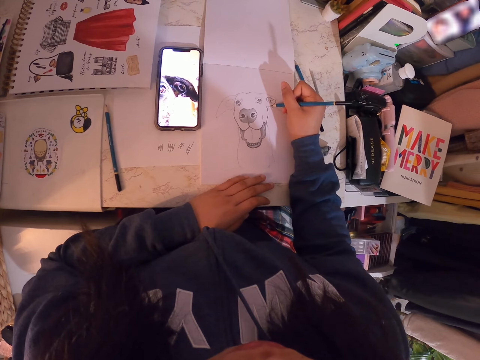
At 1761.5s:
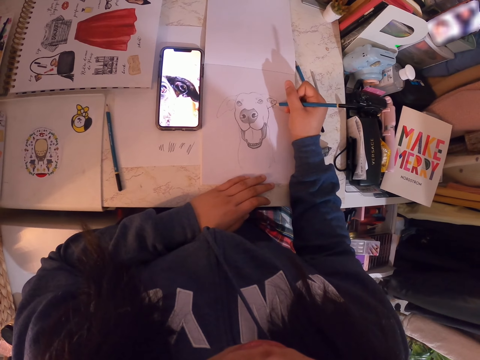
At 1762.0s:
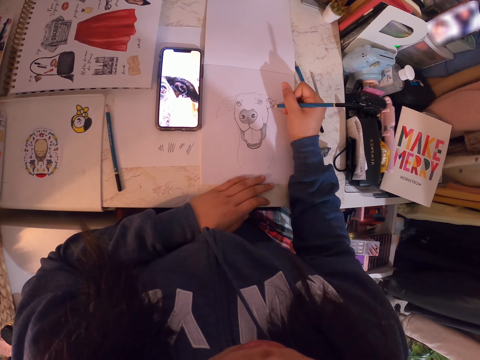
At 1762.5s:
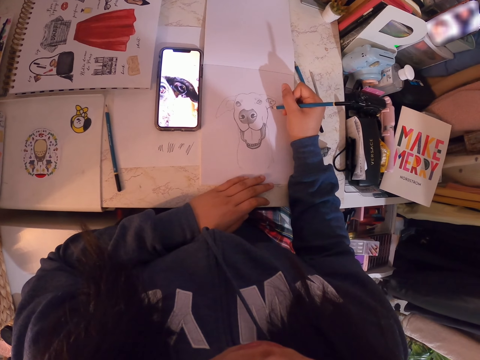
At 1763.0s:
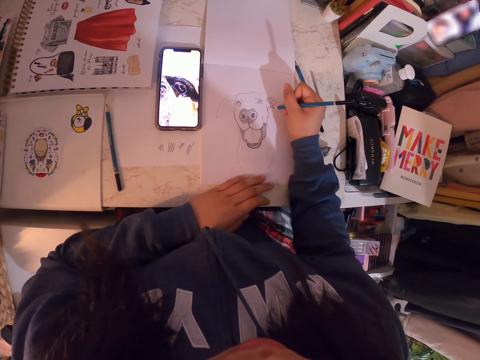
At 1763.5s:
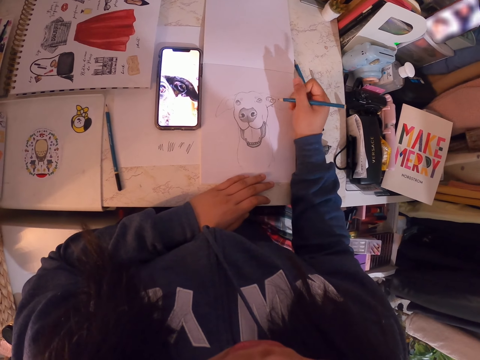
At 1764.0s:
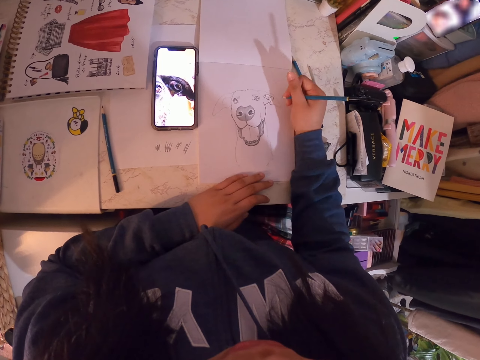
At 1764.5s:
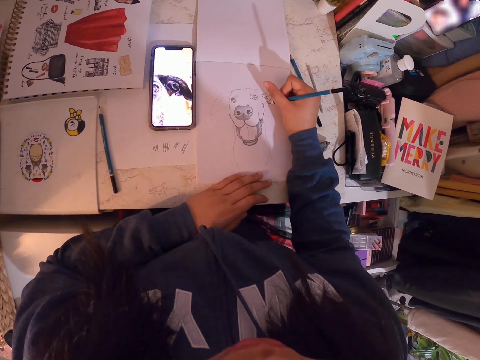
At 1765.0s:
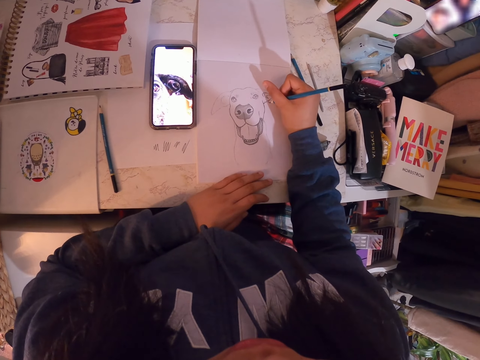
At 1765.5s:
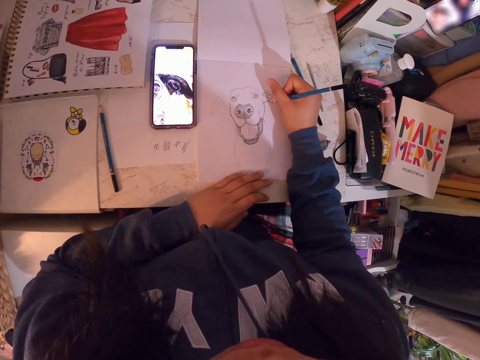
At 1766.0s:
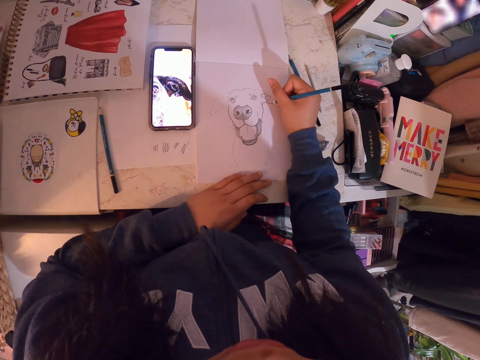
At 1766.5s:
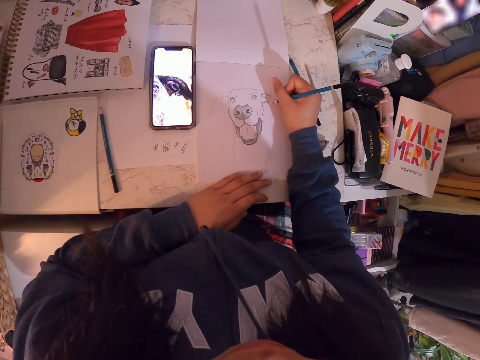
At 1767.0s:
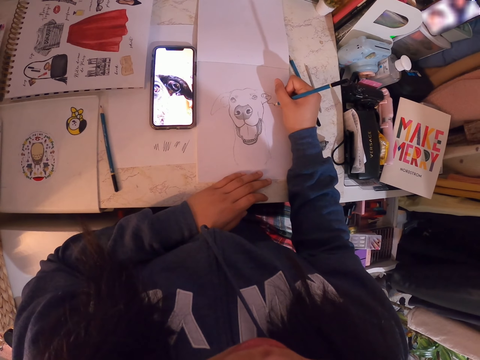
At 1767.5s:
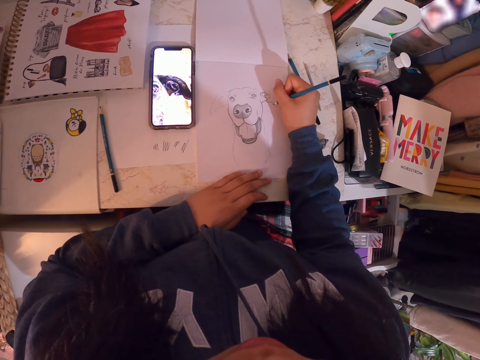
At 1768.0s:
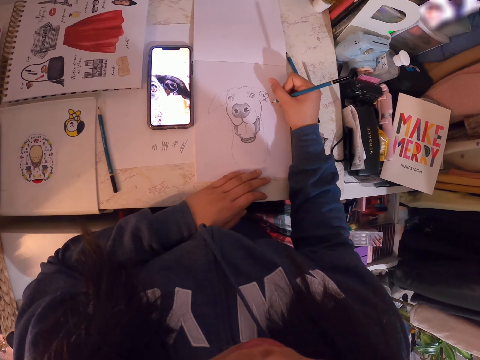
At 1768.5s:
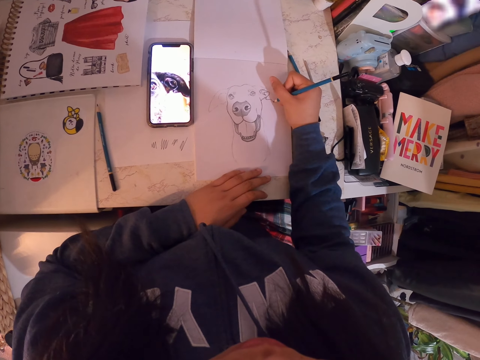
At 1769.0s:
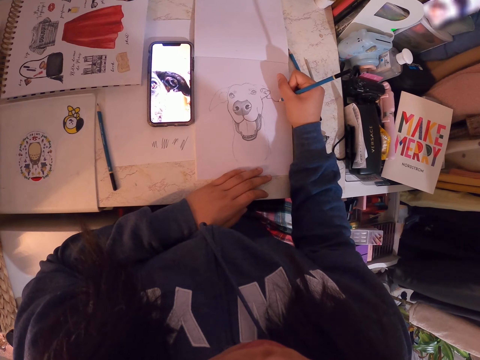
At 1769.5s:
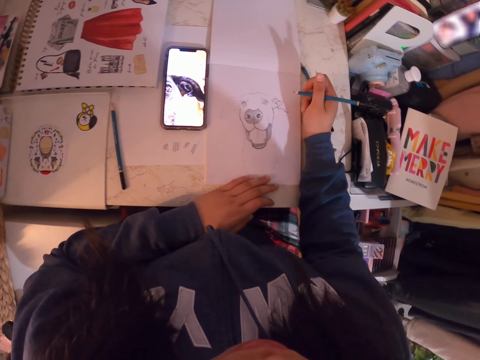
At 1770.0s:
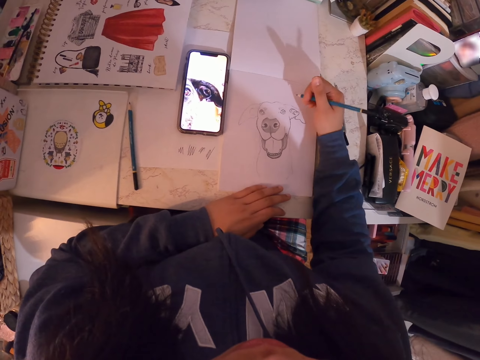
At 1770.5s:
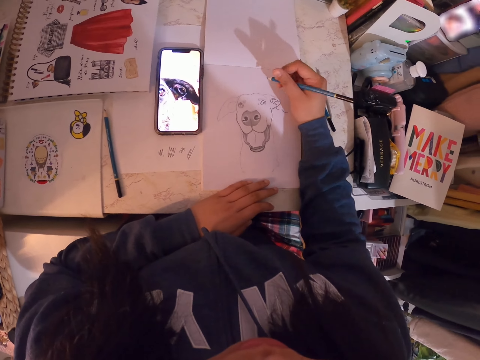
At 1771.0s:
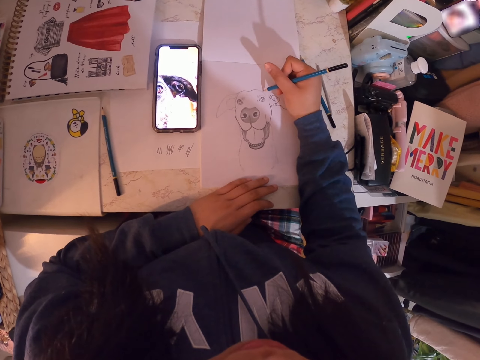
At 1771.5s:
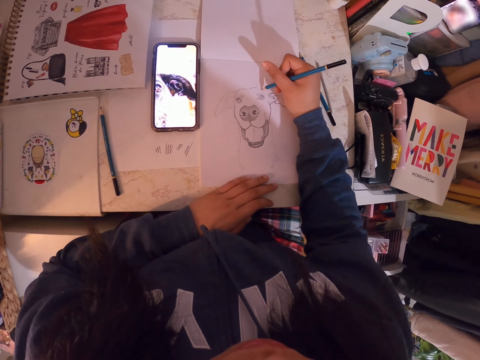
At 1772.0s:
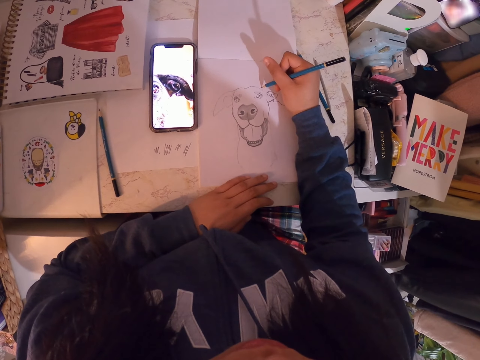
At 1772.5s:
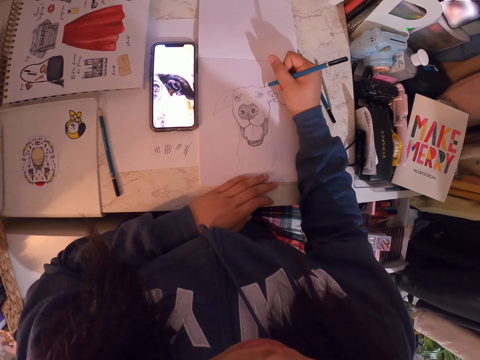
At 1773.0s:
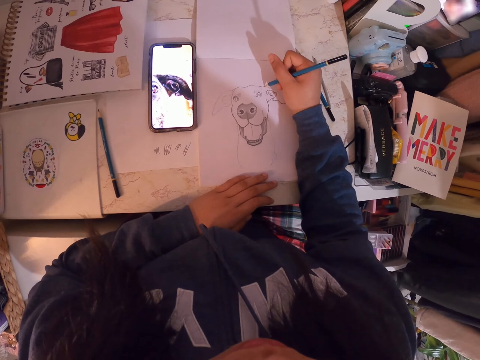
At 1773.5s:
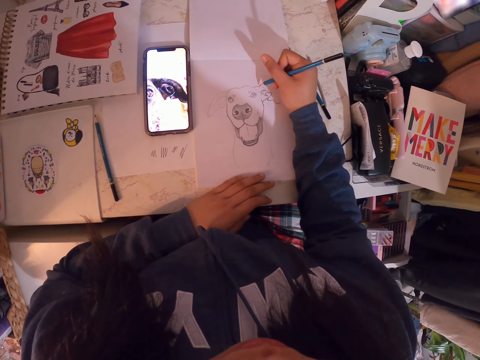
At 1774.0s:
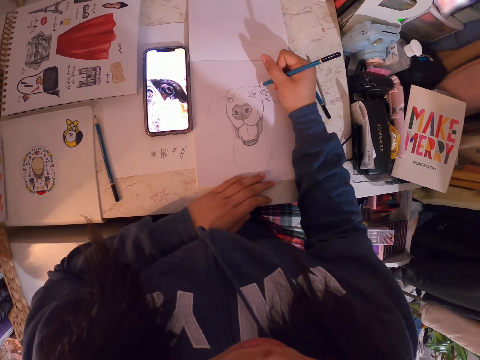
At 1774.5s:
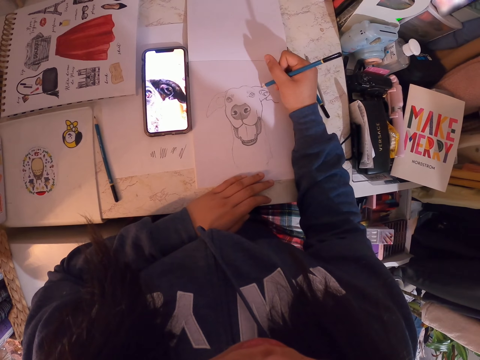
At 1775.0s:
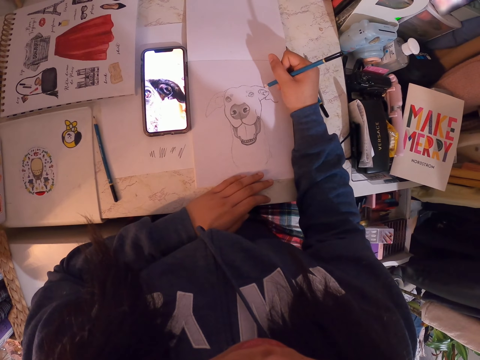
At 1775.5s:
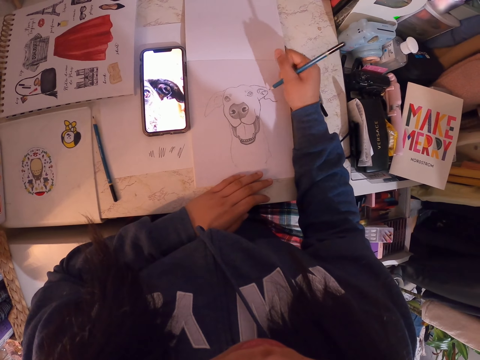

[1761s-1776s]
The camera wearer adjusts the art pencil. She holds the pencil. She draws in the art book with the art pencil. She moves her hand. She holds the pencil. She draws in the art book with the art pencil.

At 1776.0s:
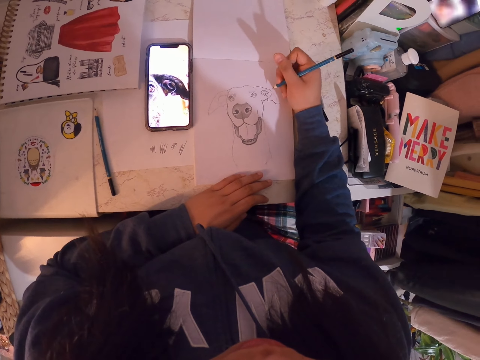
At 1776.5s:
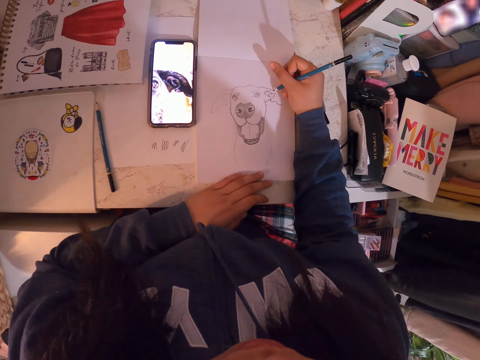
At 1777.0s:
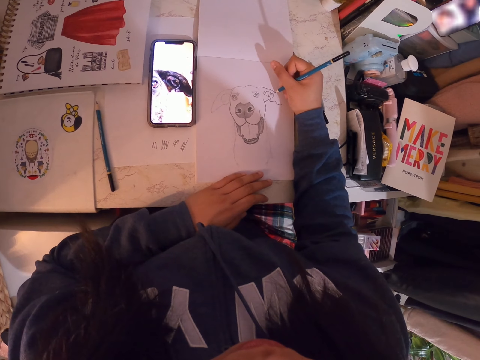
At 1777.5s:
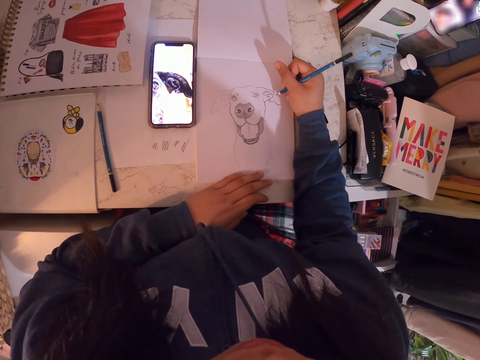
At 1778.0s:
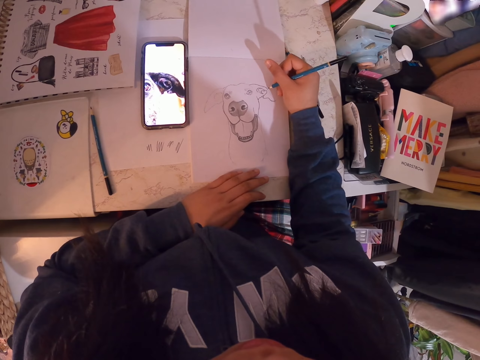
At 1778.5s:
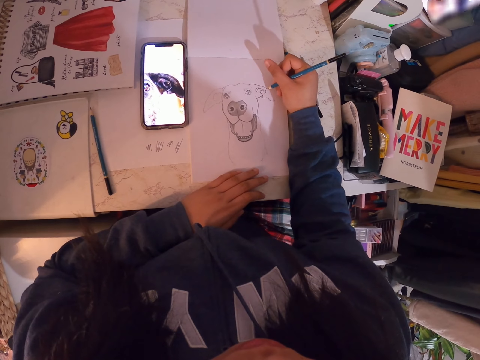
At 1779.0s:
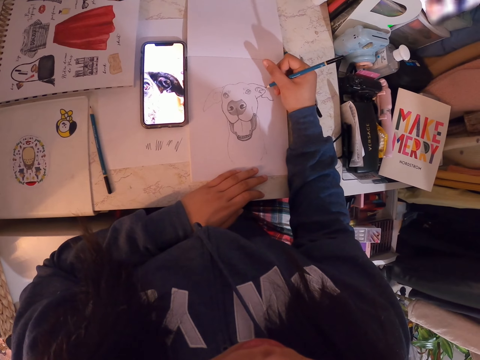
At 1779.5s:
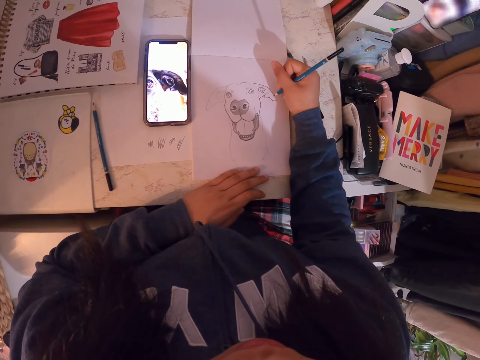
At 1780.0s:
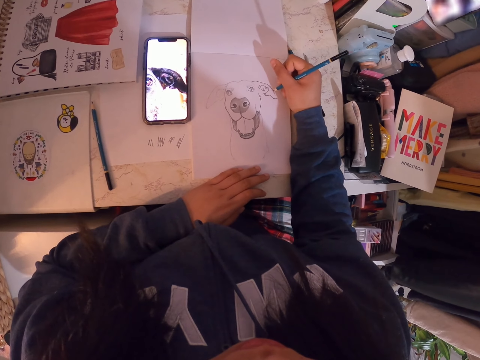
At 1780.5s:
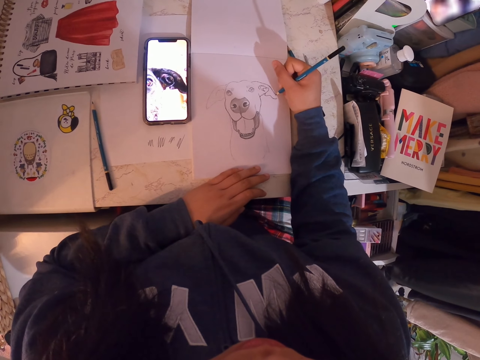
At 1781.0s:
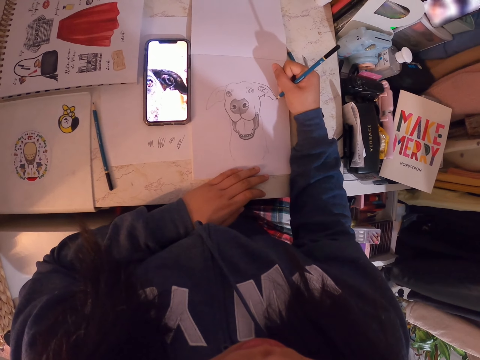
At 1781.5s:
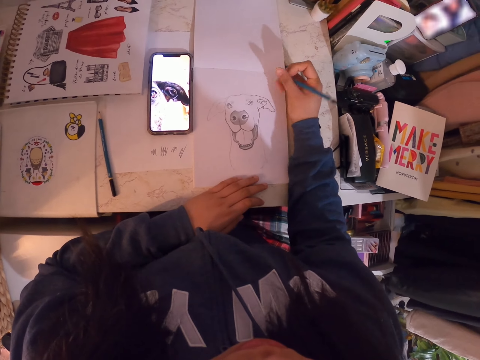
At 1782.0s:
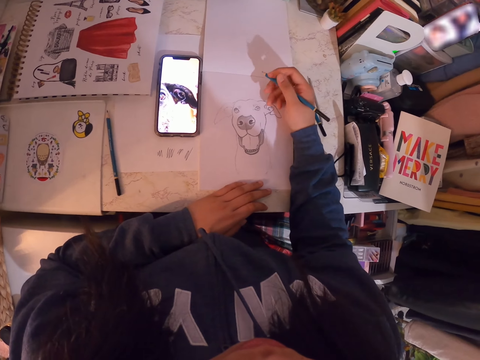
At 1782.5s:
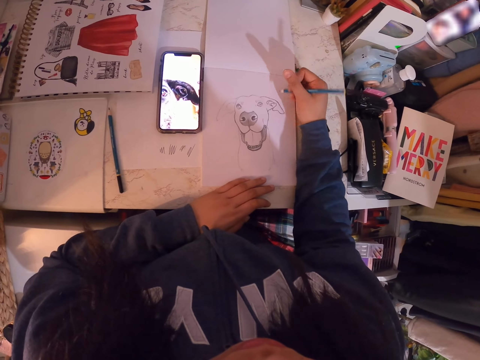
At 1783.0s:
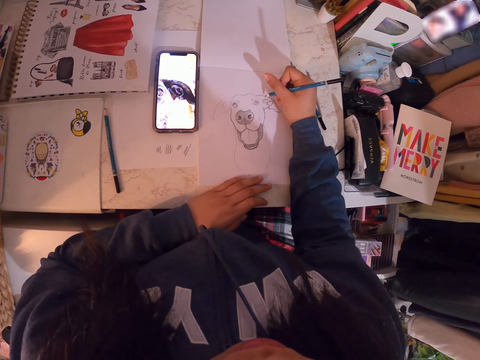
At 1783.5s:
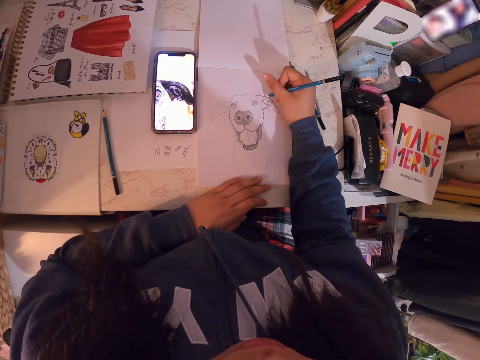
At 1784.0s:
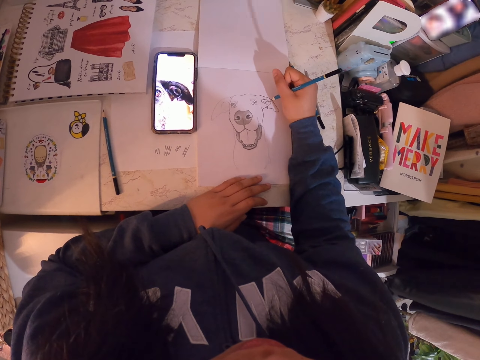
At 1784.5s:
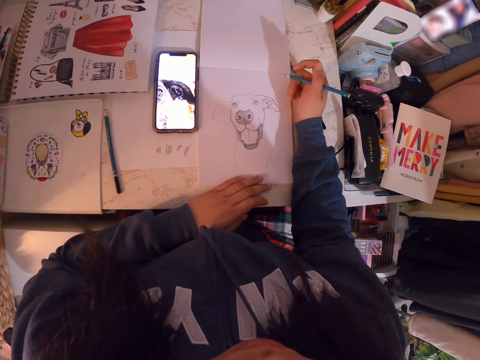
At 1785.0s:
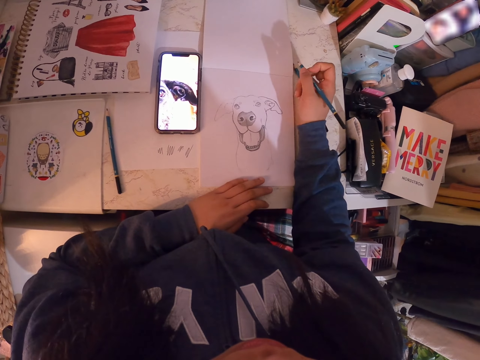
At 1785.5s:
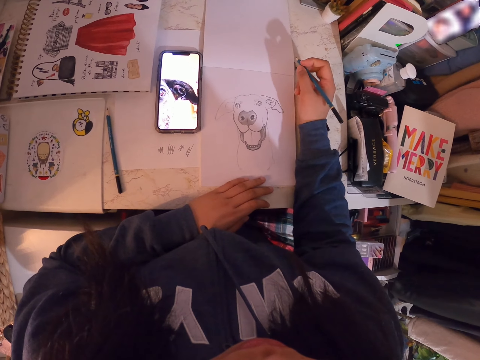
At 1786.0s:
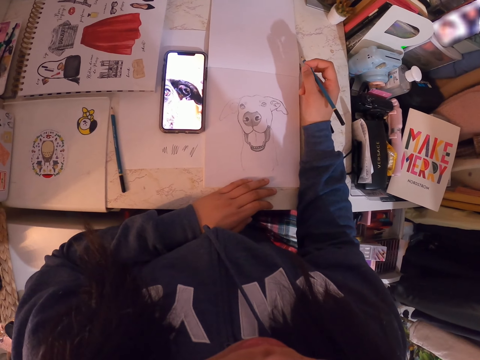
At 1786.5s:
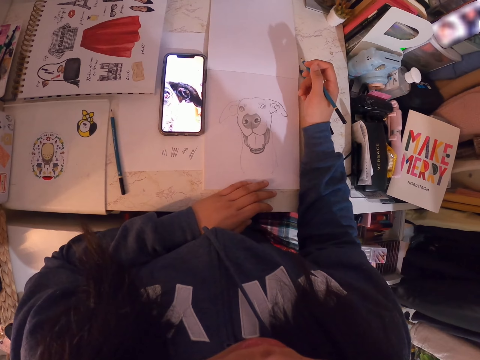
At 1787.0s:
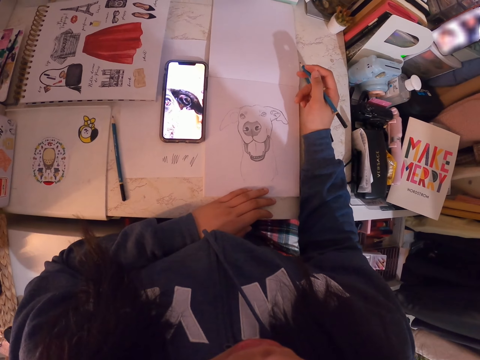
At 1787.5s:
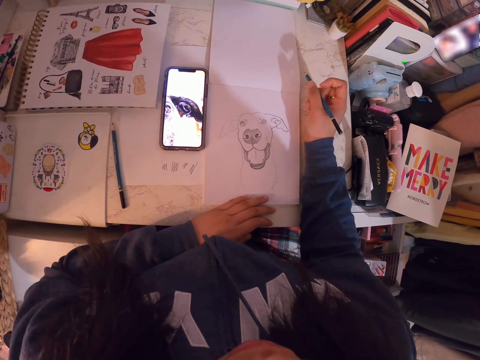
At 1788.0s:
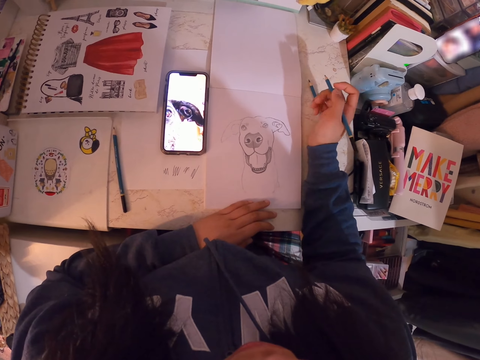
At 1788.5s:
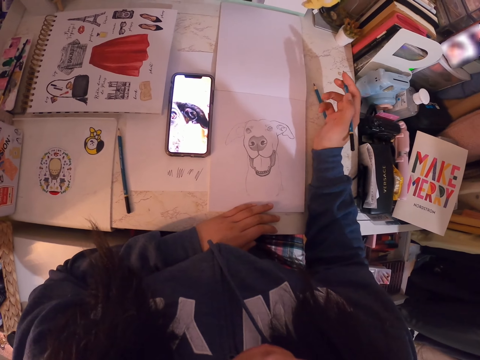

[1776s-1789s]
The camera wearer adjusts the art pencil. She holds the pencil. She draws in the art book with the art pencil. She moves her hand. She holds the pencil. She looks at the drawing.
